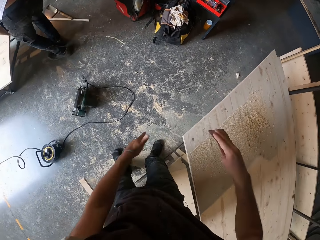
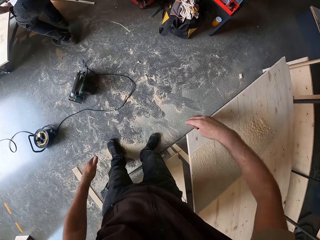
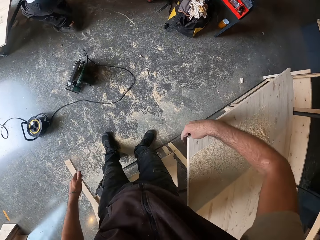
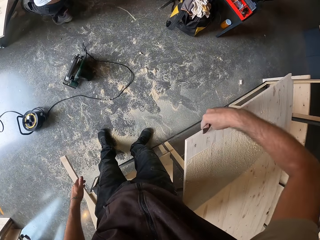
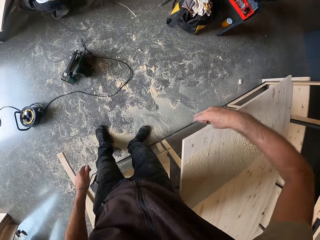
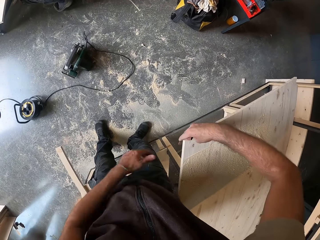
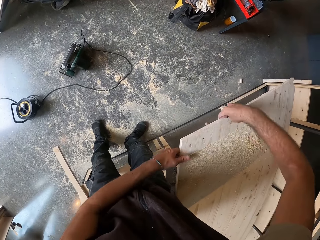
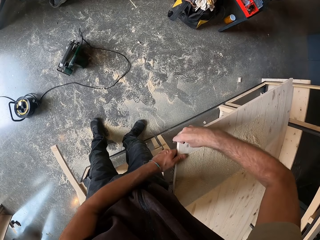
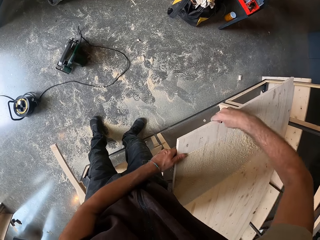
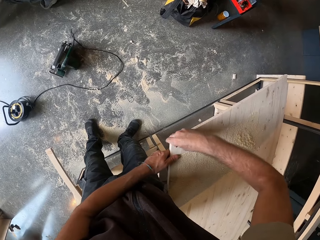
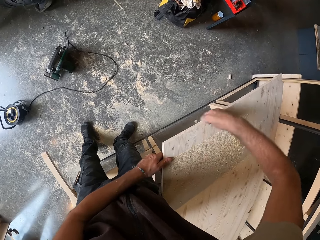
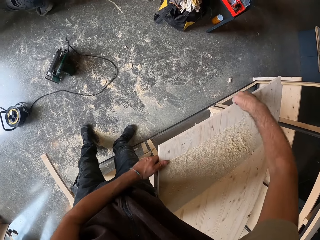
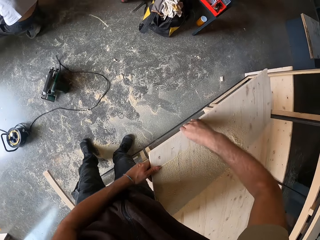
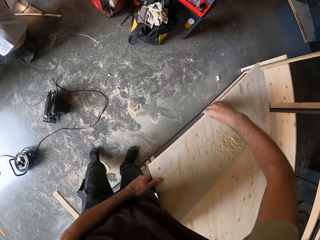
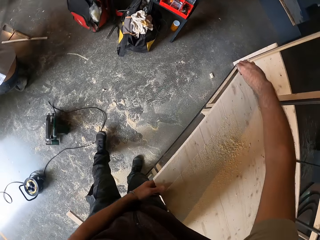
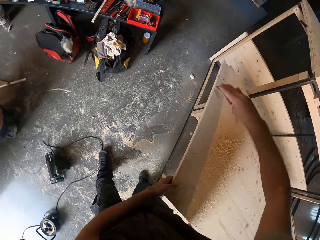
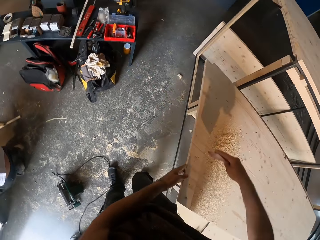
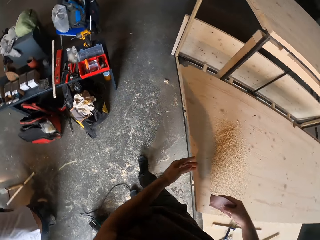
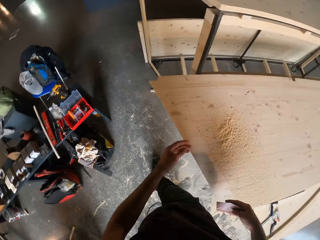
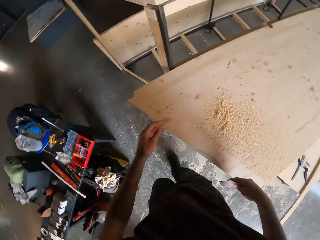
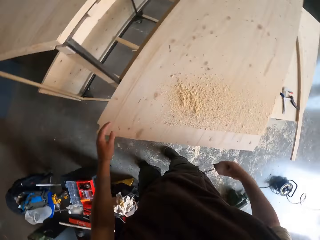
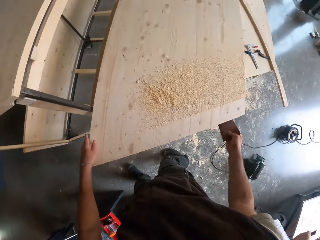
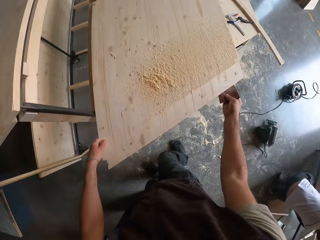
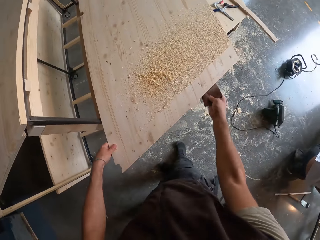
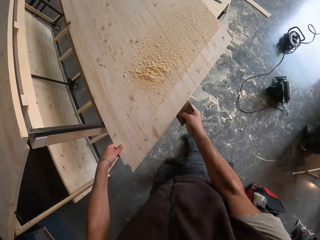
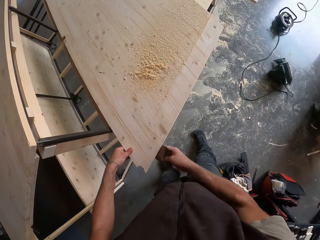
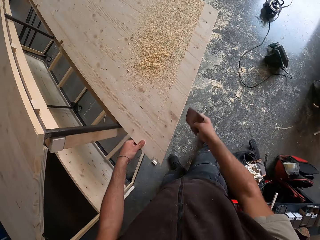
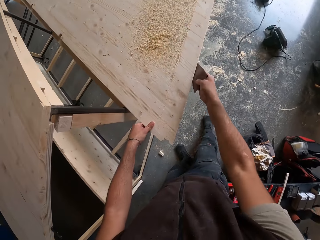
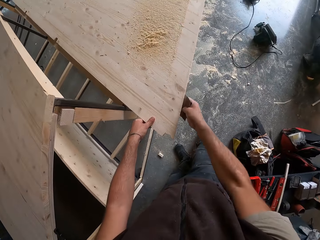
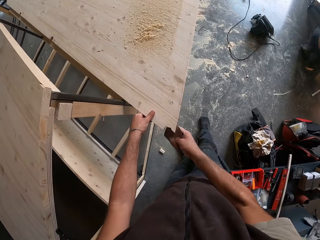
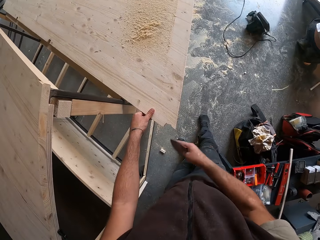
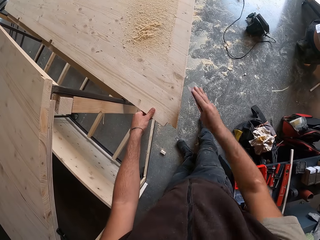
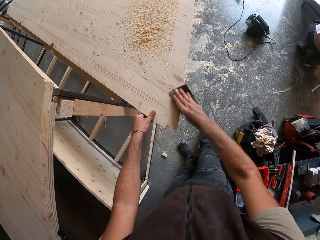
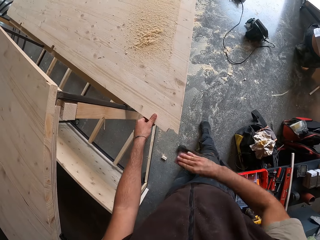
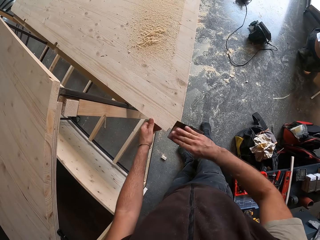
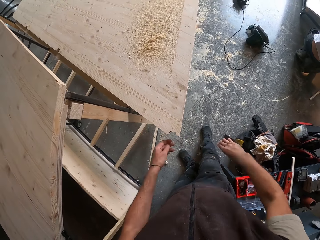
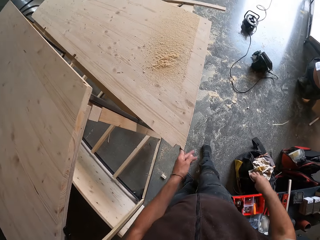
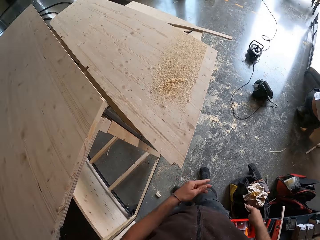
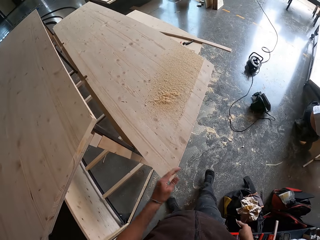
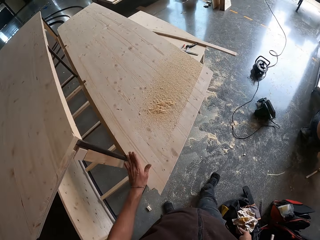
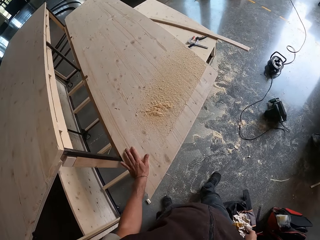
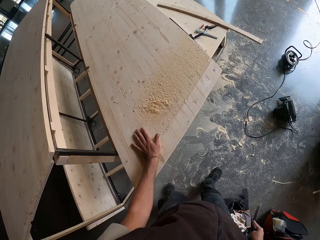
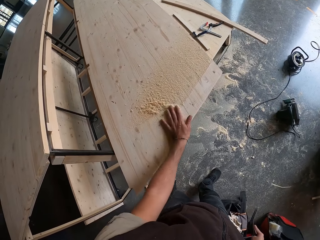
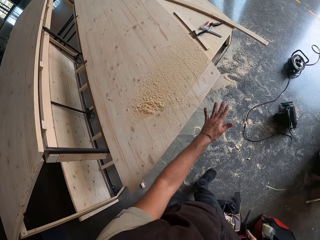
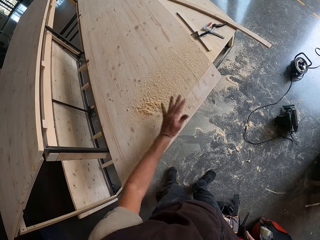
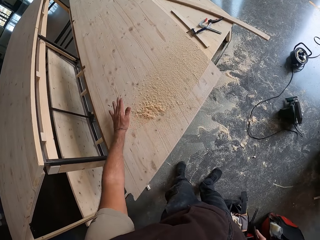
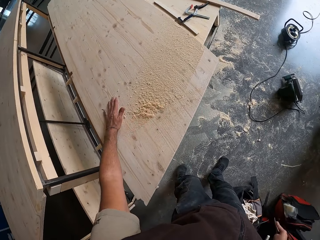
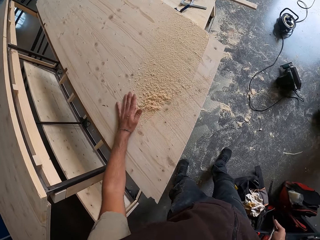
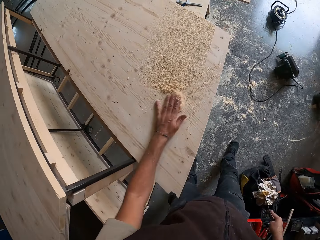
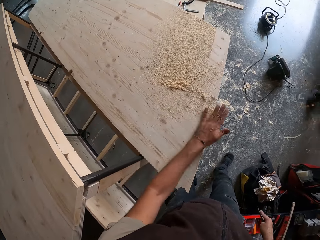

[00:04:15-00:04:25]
The camera wearer swipes the plank of wood with his left hand. He smoothens the edge of the plank of wood with the sandpaper on his right hand. He holds the plank of wood with his left hand. He holds the plank of wood with his left hand again. He smoothens the edge of the plank of wood with the sandpaper on his right hand. He wipes off sawdust from the plank of wood with his left hand.

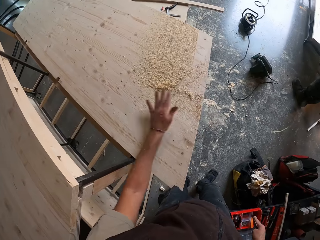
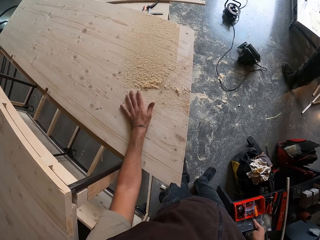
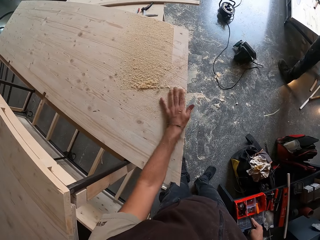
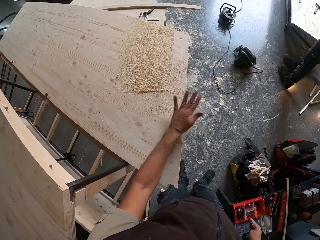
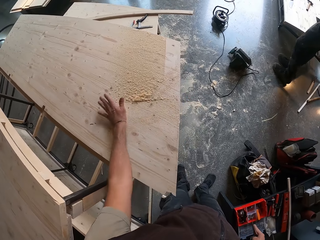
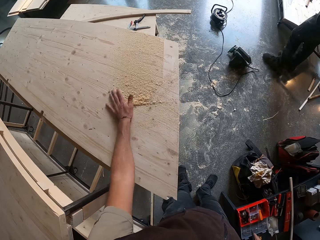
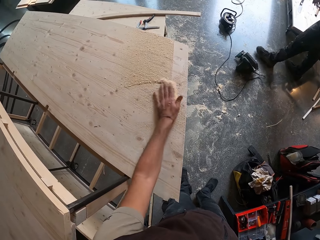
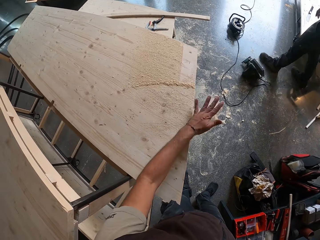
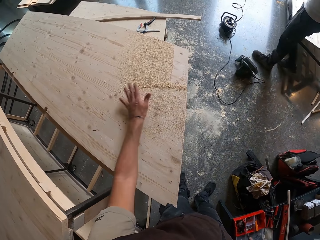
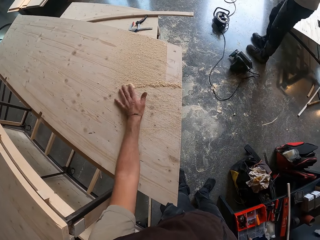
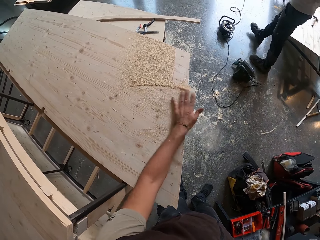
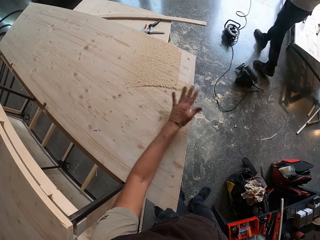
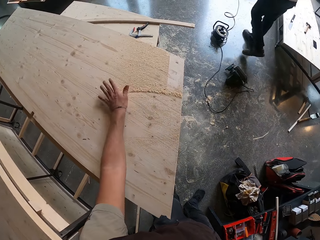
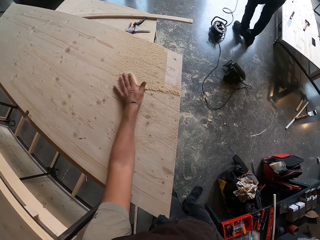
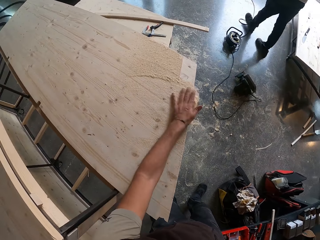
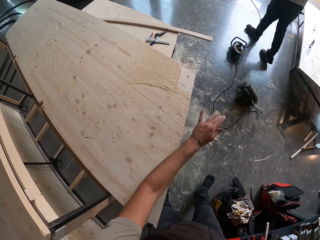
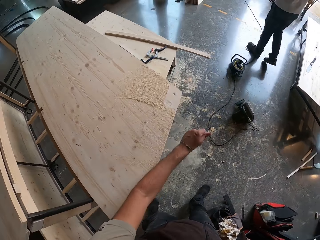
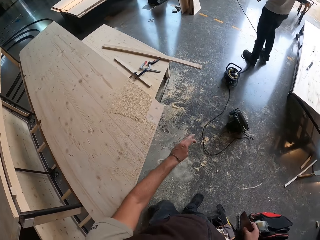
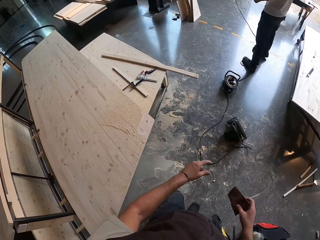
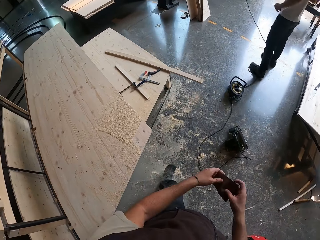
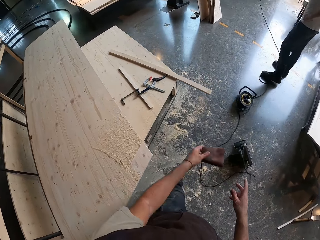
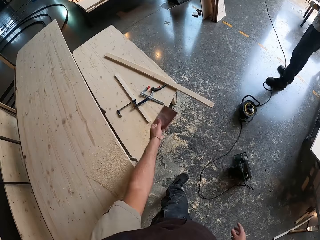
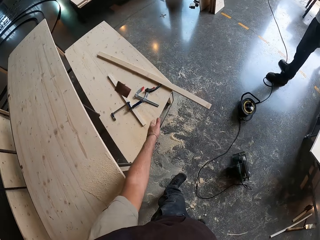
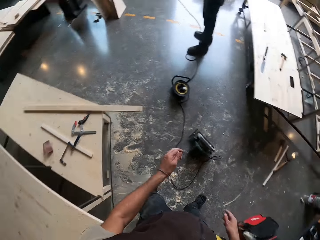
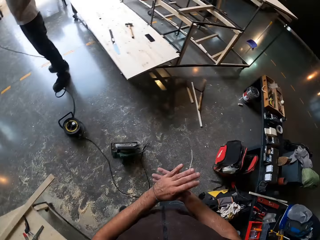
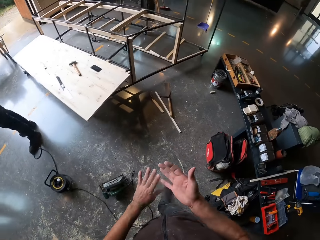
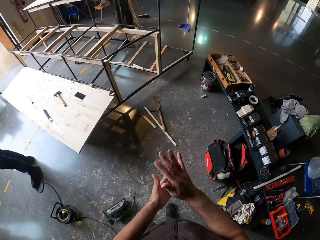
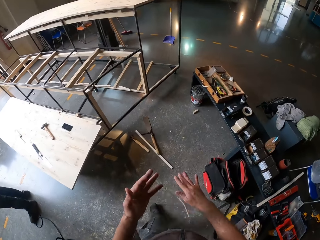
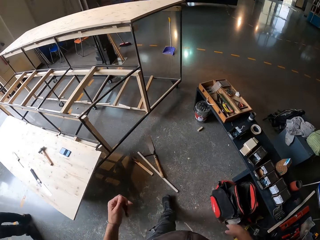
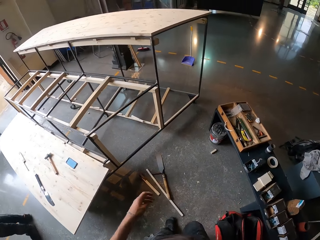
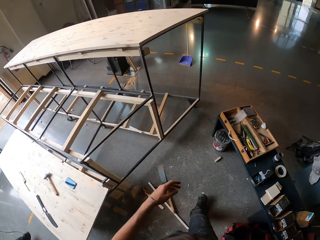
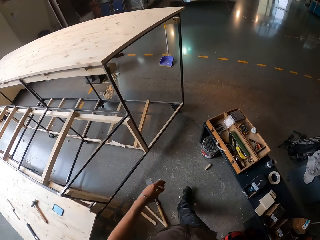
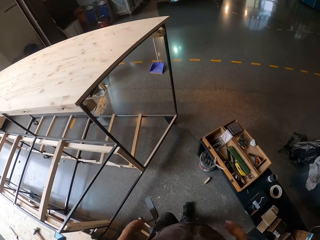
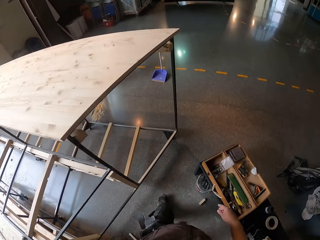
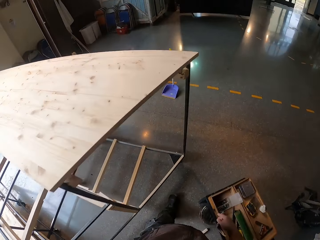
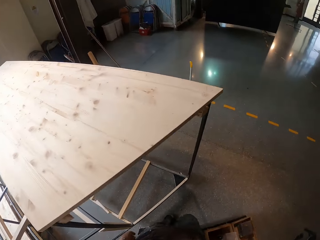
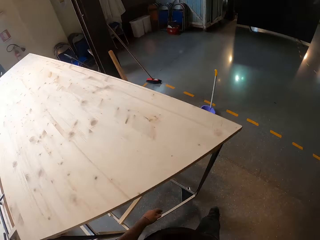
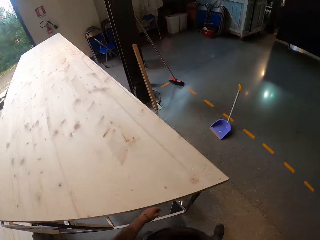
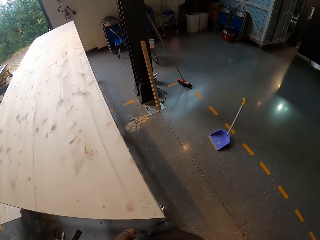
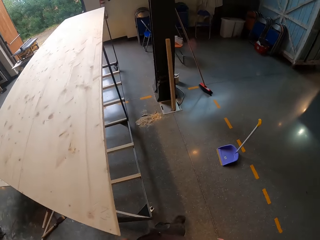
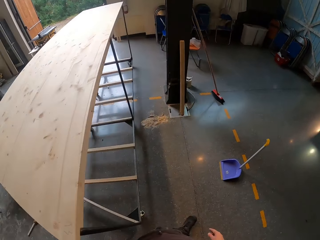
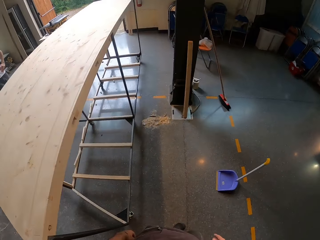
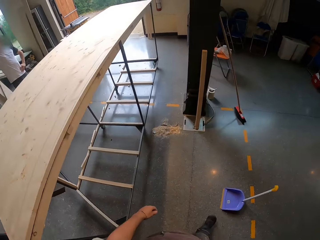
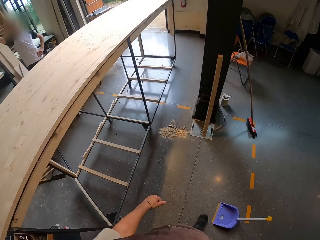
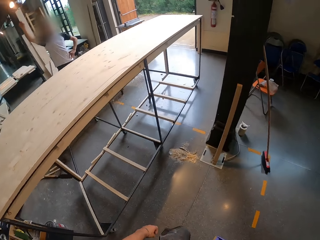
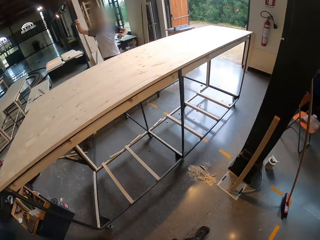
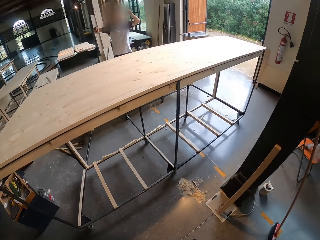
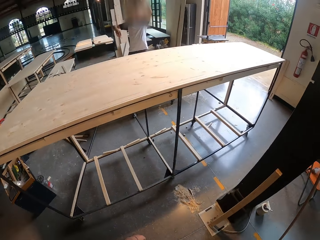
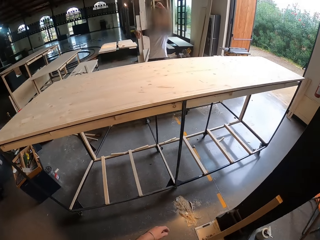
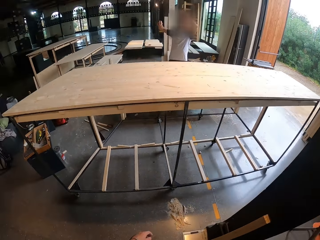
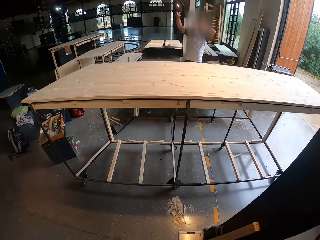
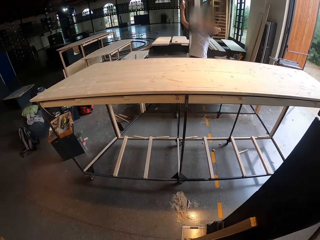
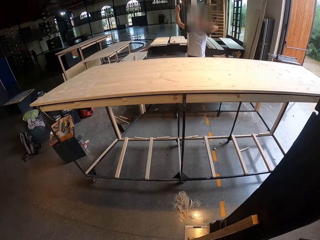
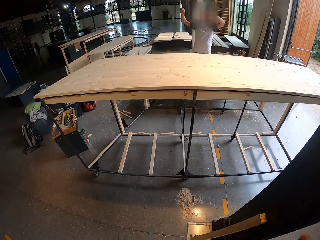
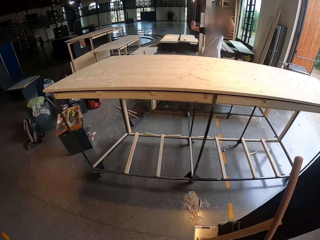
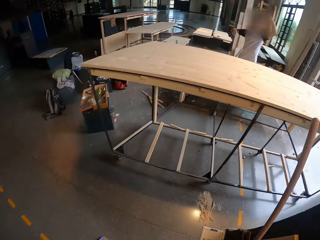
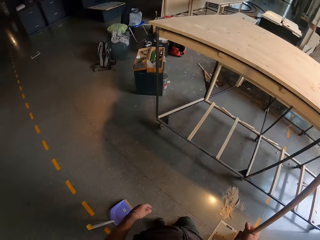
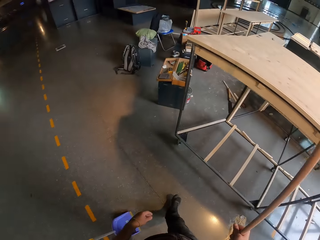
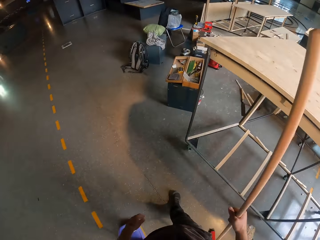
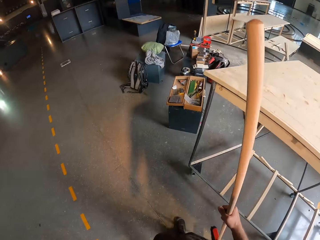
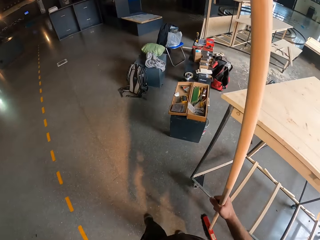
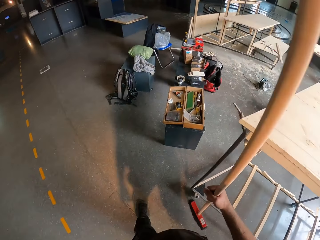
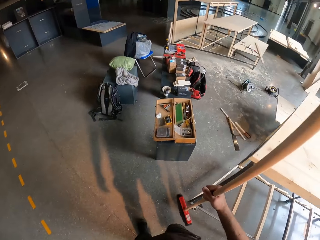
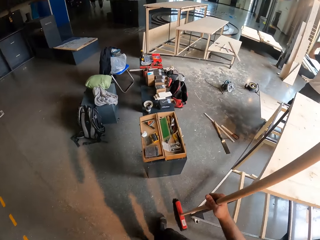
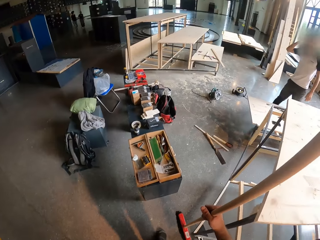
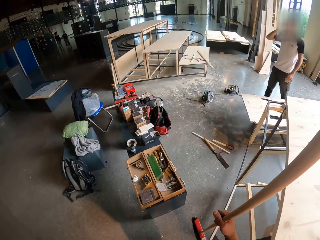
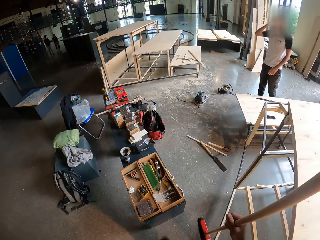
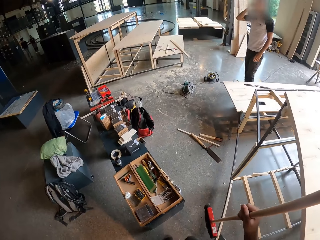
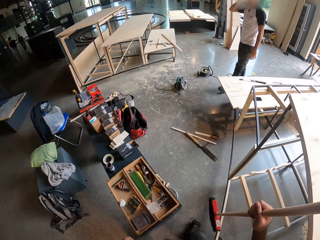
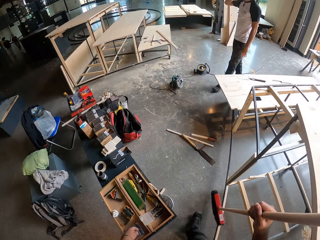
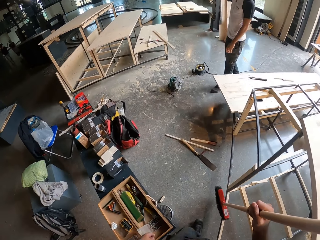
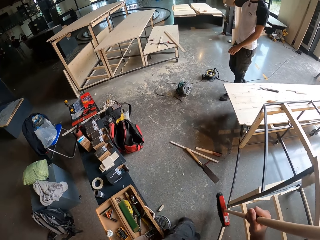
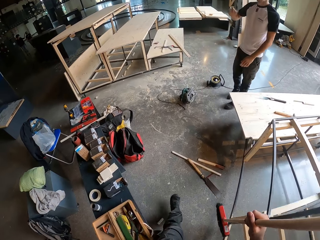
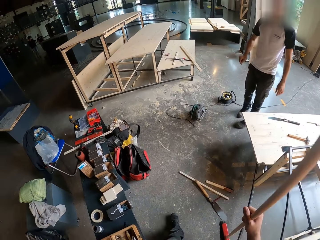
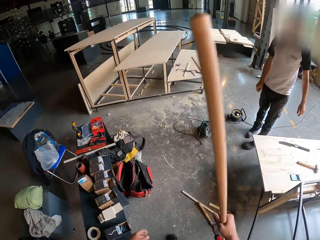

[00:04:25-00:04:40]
A person walks in the workshop. The camera wearer throws the sandpaper on the furniture with his left hand. He wipes his hands. He slaps both hands together. He walks across the workshop. The person raises his hands. The camera wearer picks up a brush or broom with his right hand. He walks in the workshop. The person walks in the workshop.
